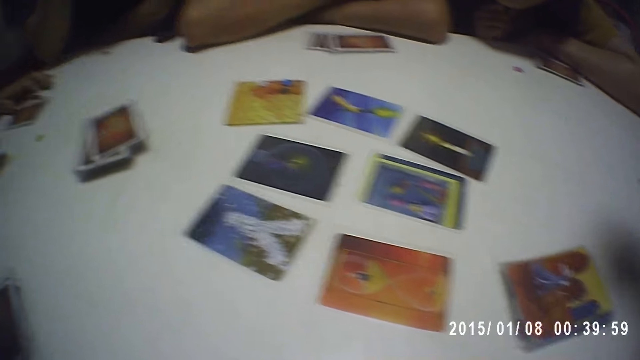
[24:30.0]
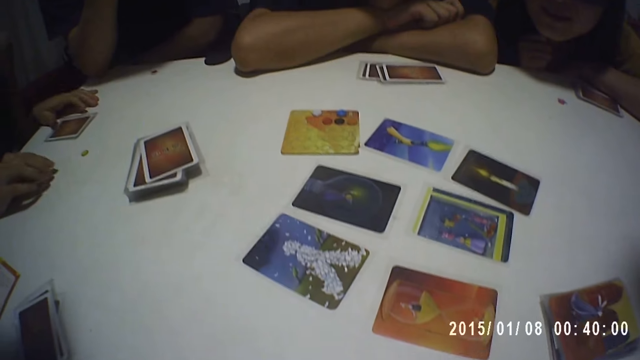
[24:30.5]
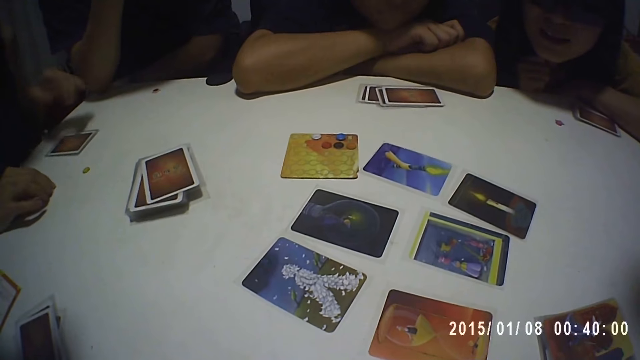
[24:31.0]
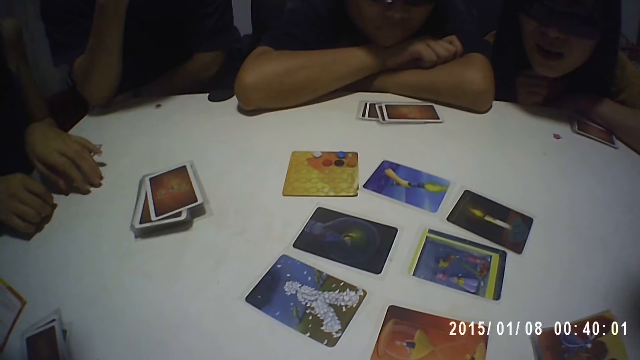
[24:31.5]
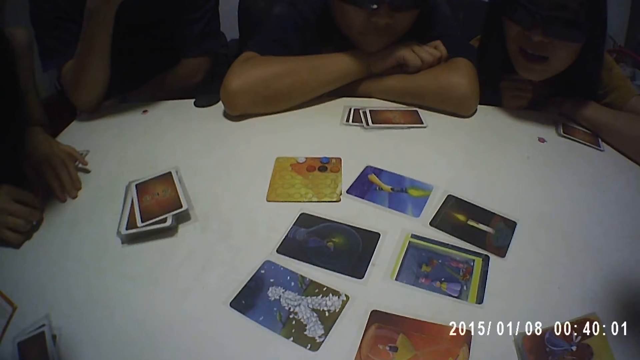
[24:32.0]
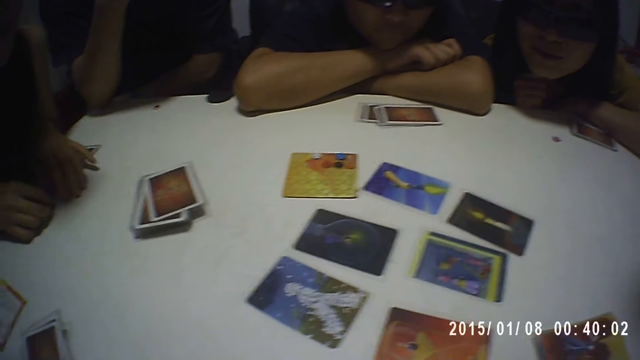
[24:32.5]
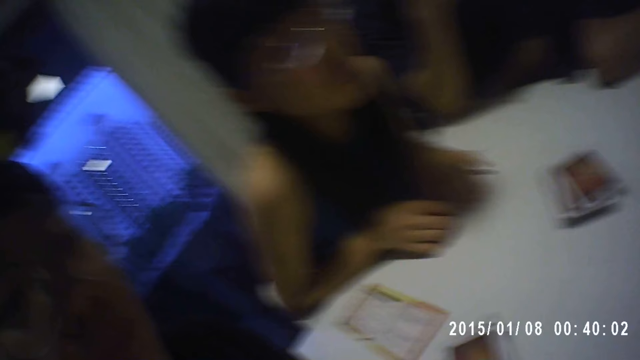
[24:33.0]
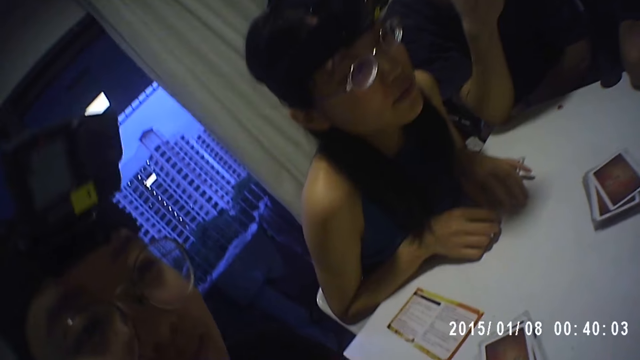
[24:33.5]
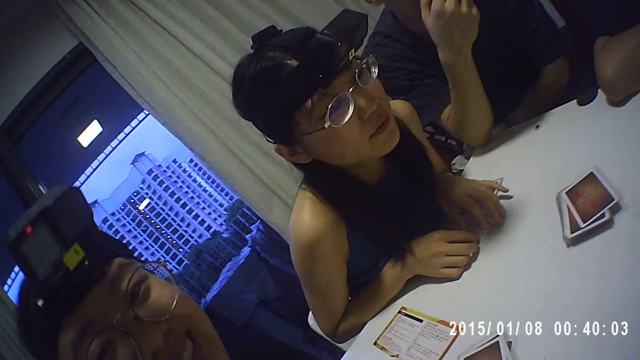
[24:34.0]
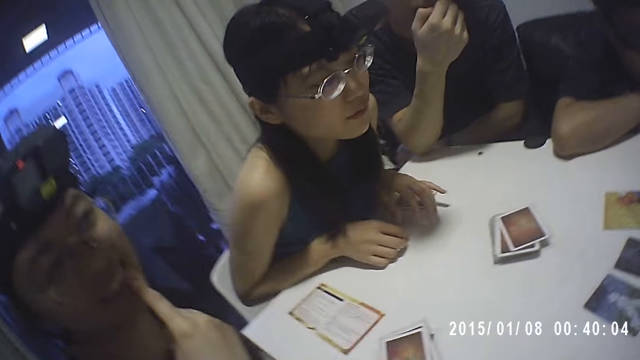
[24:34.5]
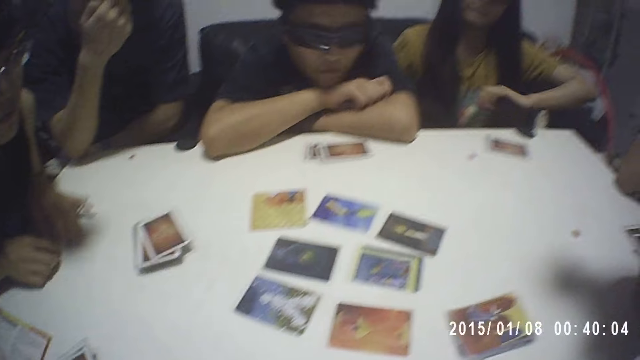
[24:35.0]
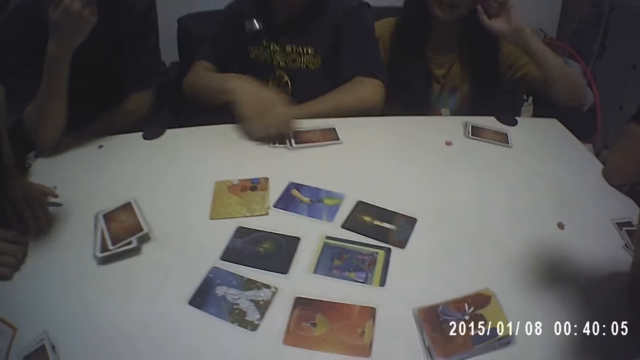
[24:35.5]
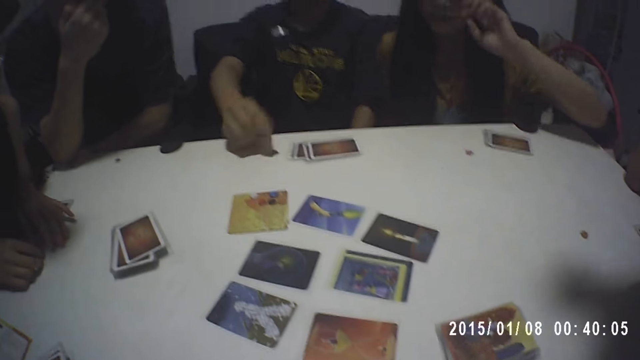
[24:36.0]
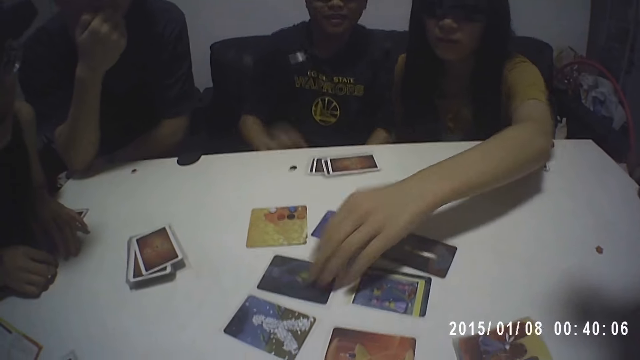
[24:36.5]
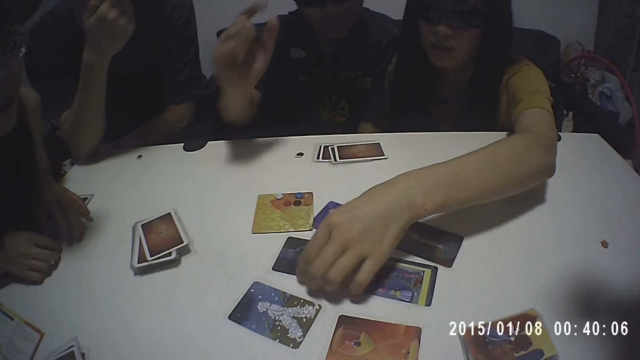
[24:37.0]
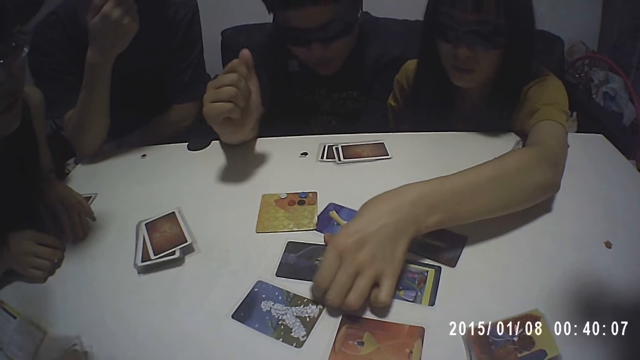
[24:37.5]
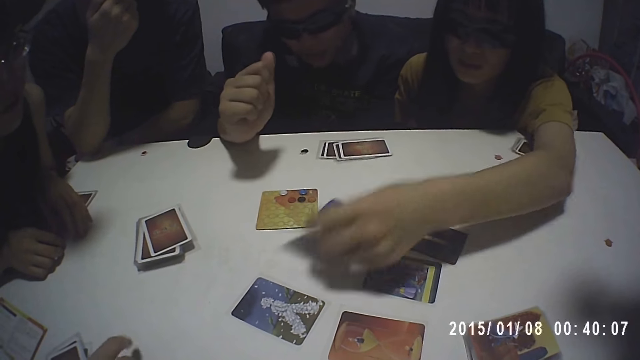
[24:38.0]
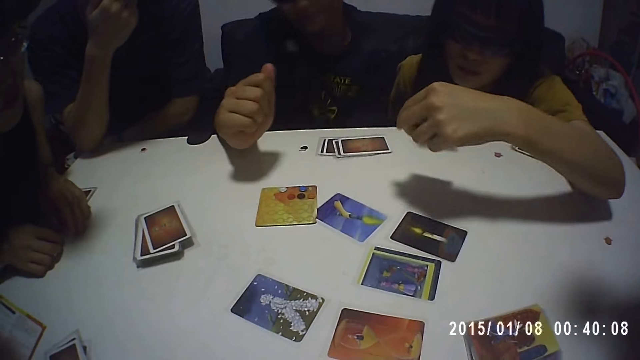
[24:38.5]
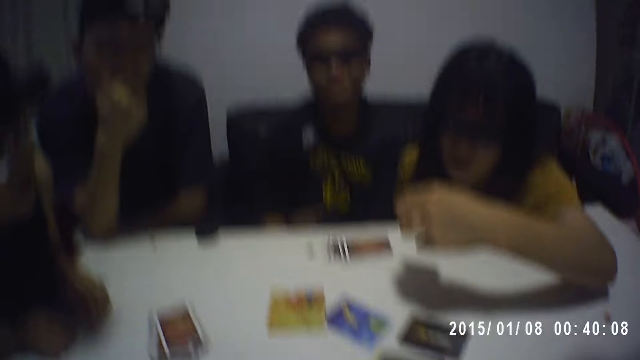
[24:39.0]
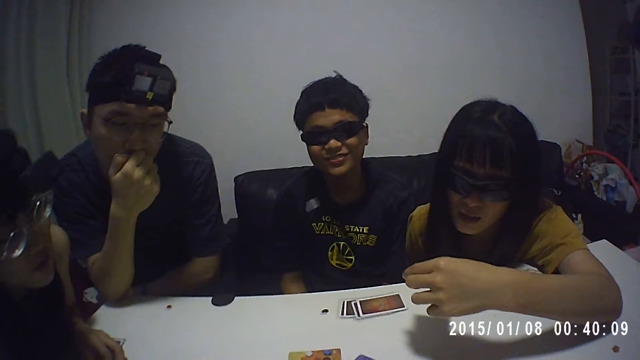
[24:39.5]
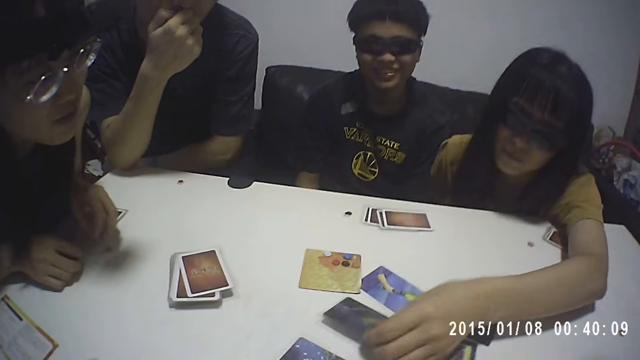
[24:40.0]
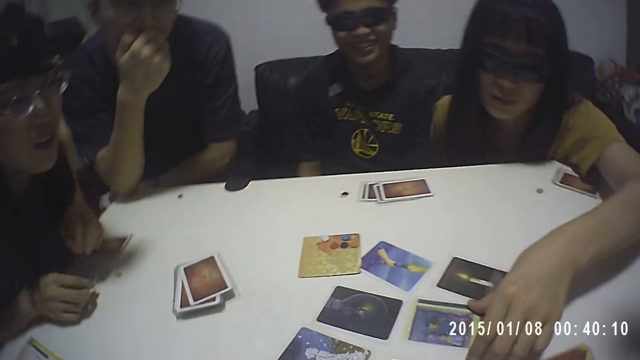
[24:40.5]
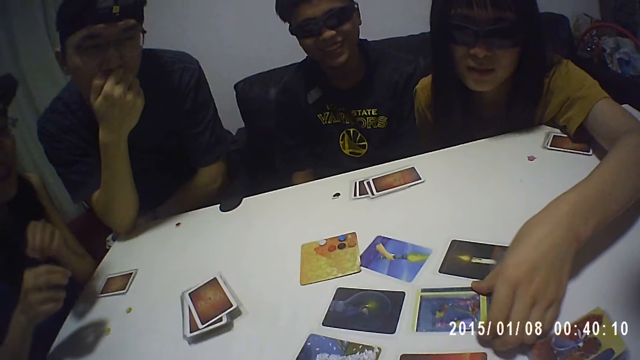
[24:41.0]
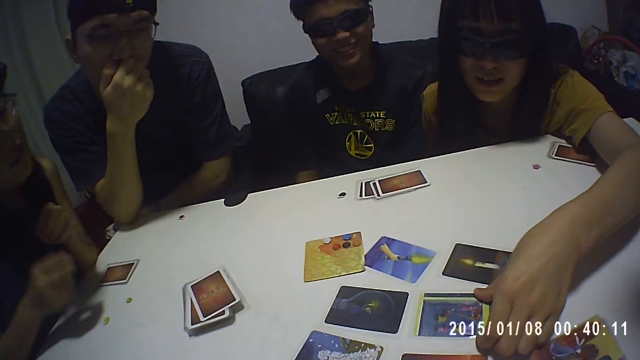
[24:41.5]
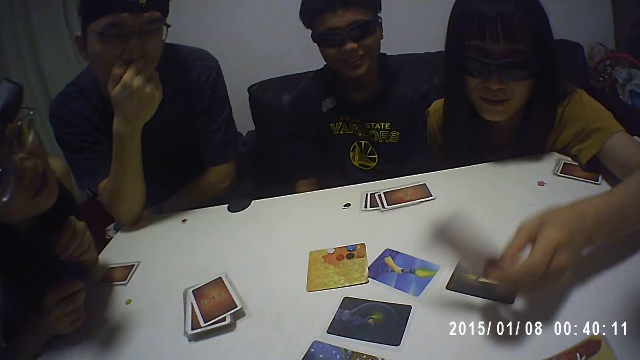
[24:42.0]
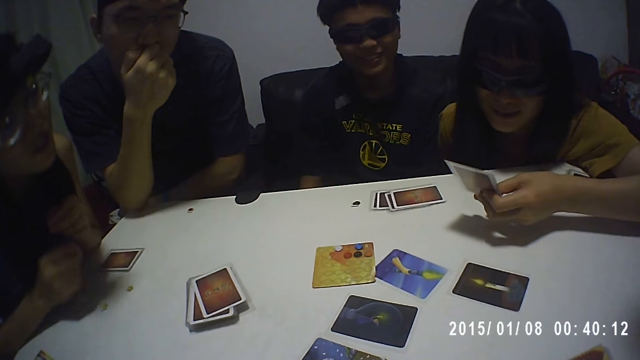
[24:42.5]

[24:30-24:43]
A woman places her left hand on the table, holds the token on the table with her right hand and holds the token on the table with her left hand. The camera wearer looks at a lady on the side. Another woman interacts with the group of people and the camera wearer. The camera wearer looks at the cards on the table. A man interacts with the group of people and the camera wearer. Another man places the token on the table with his right hand. A third woman picks a card from the table with her left hand. The second woman places her left hand on the table. The third woman places the card on the table with her left hand and picks a card from the table with her left hand.

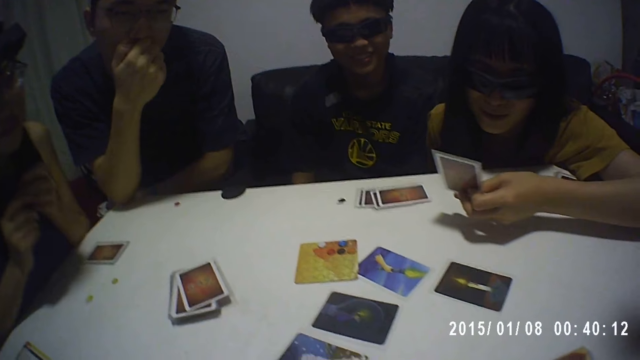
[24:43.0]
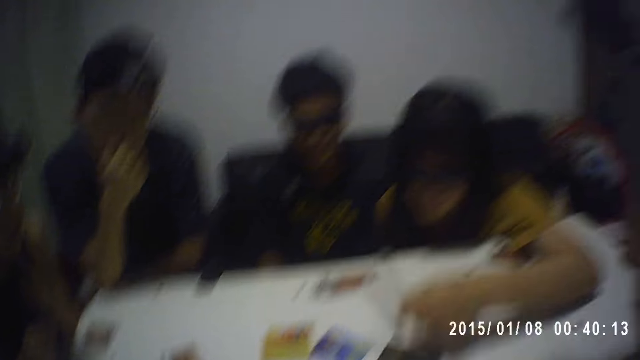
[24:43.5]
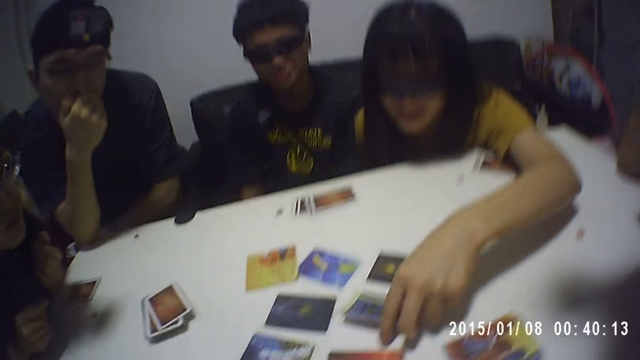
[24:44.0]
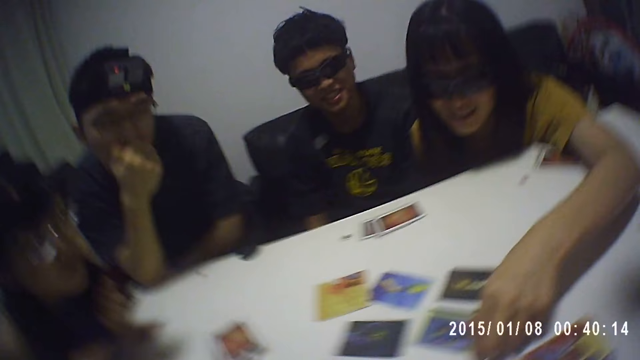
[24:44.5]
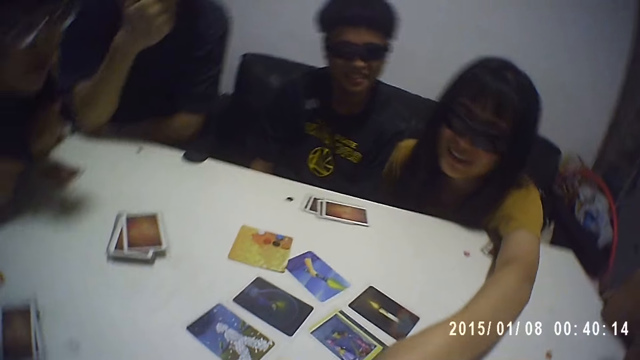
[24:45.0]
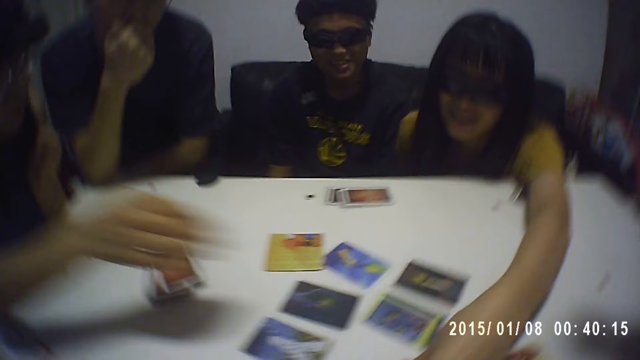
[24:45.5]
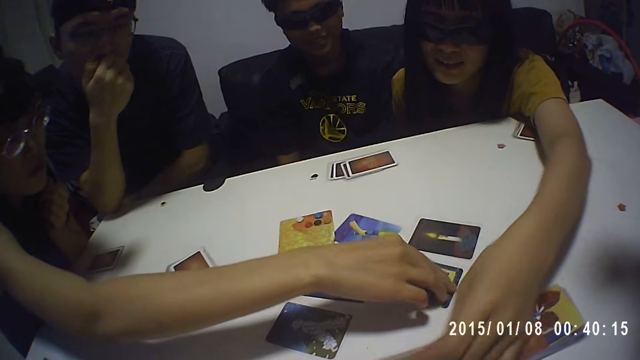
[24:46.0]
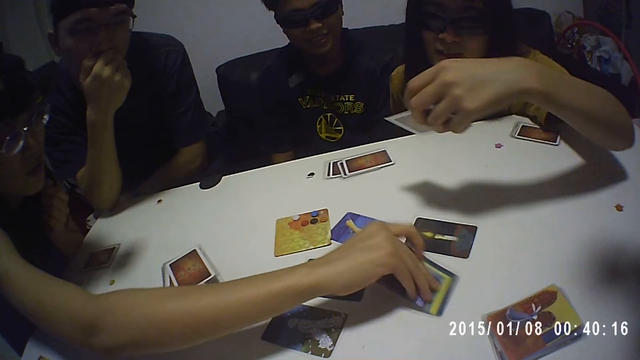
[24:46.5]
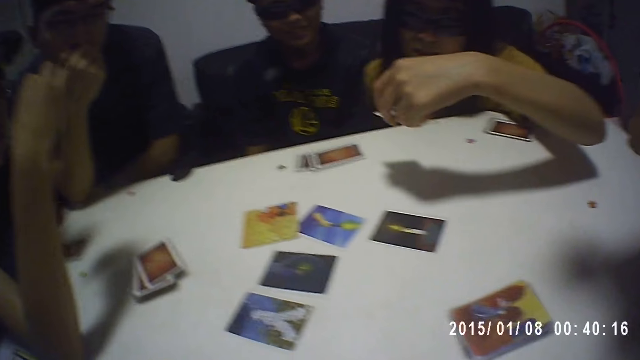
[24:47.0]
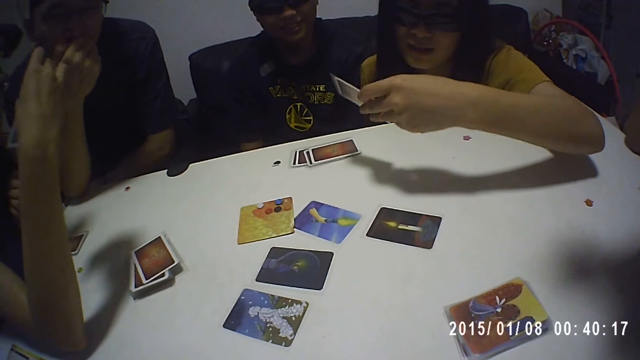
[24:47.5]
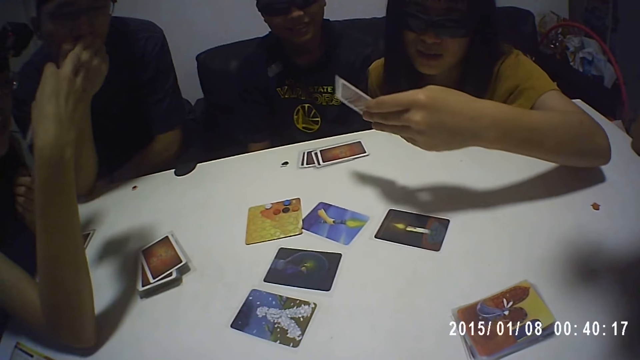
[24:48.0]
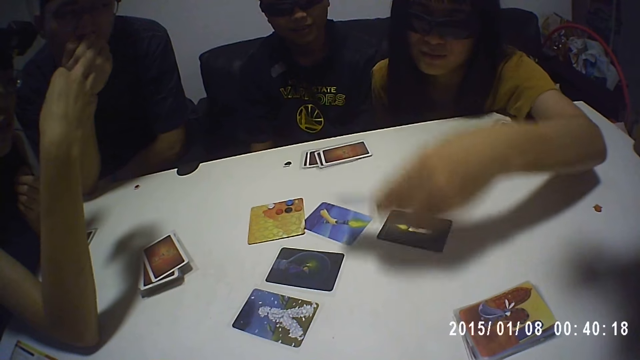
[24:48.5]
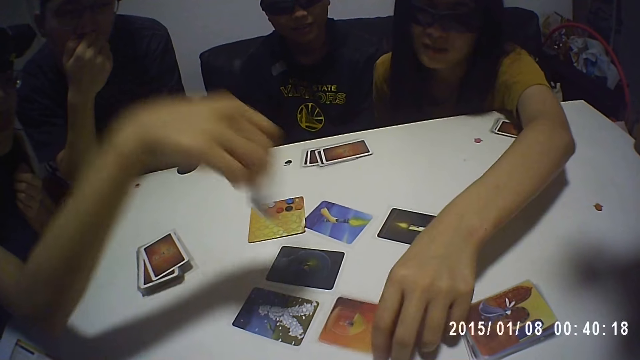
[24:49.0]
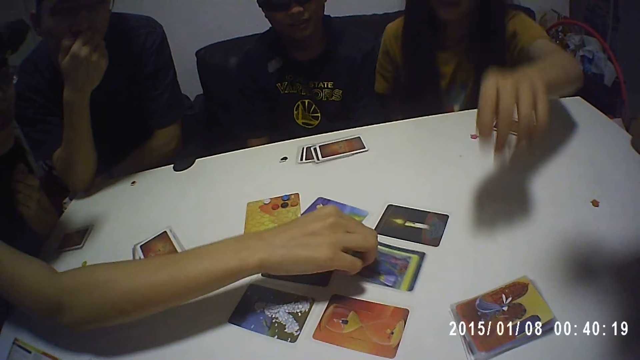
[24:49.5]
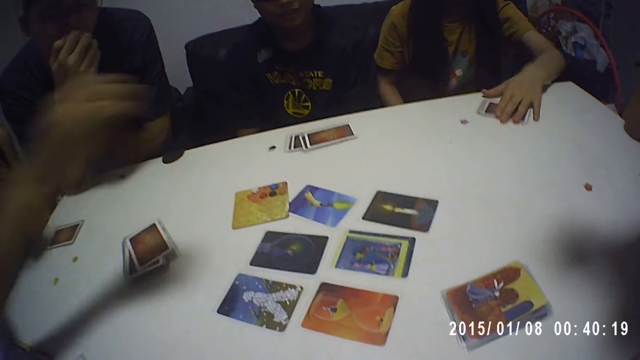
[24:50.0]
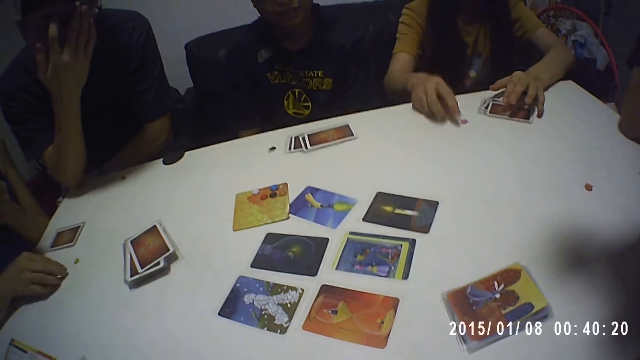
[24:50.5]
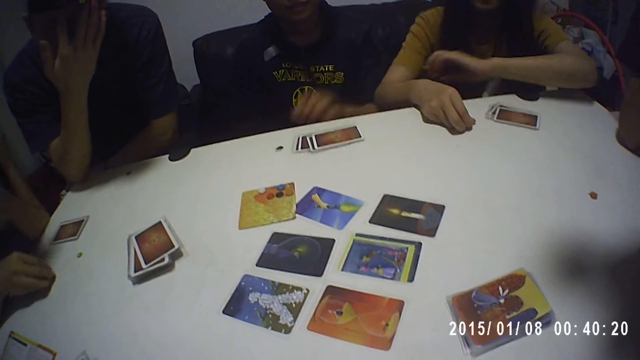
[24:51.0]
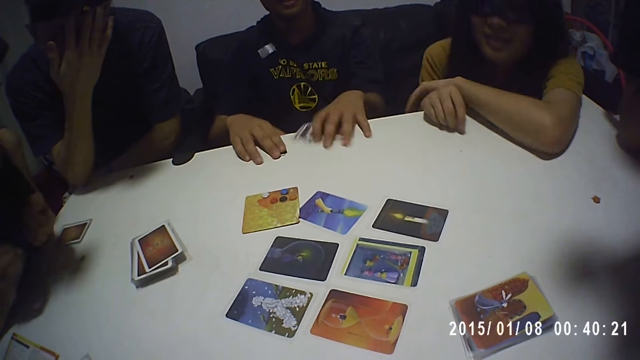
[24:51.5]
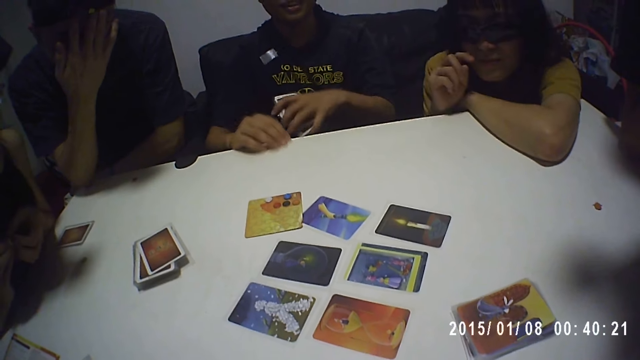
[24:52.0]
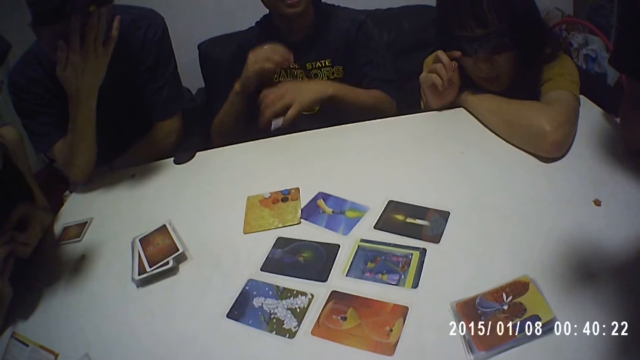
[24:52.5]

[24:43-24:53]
A woman places the card on the table with her left hand and picks the card from the table with her left hand. Another woman picks the card from the table with her right hand. The first woman places the card on the table with her left hand. The other woman places the card on the table with her right hand. The first woman holds the cards on the table with her left hand. A man touches a pair of glasses on his face with his right hand. The other woman picks the token from the table with her right hand. The first woman picks the token from the table with her right hand. Another man picks the cards from the table with his left hand and picks the token from the table with his right hand. The other woman holds the token with both hands. The first woman touches the pair of glasses on her face with her right hand.
